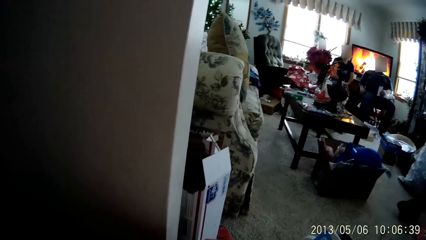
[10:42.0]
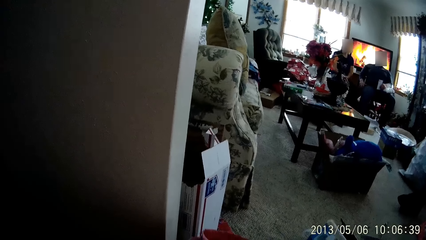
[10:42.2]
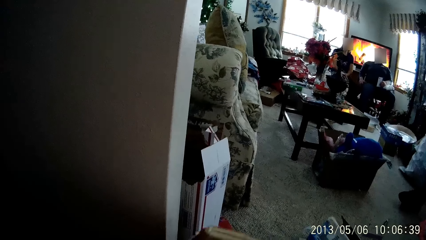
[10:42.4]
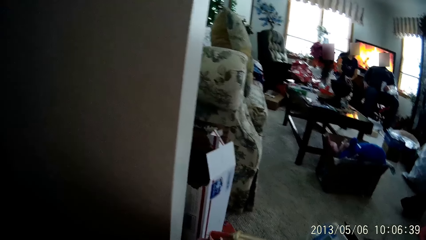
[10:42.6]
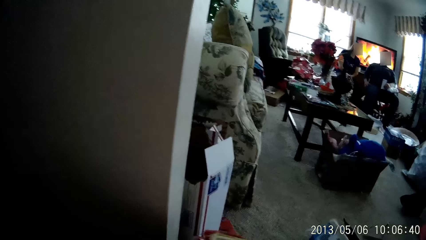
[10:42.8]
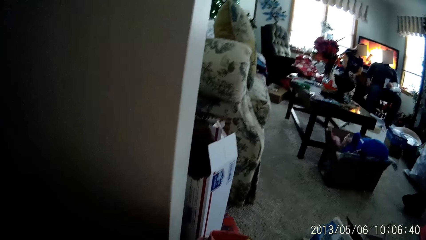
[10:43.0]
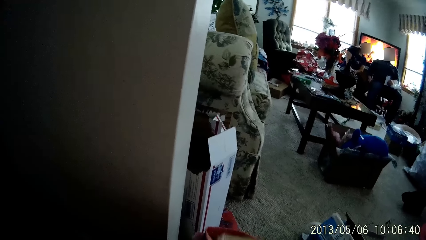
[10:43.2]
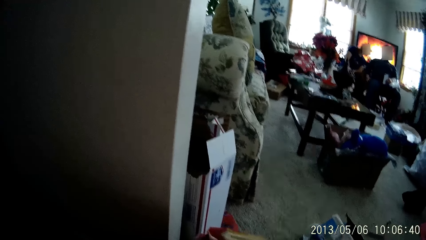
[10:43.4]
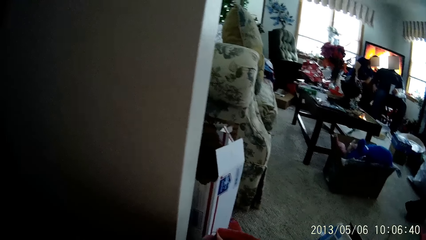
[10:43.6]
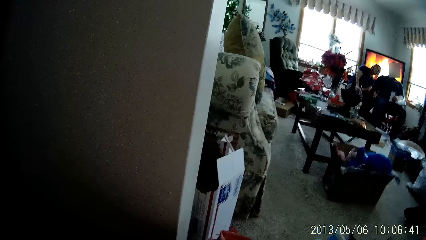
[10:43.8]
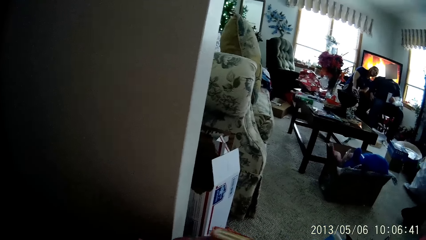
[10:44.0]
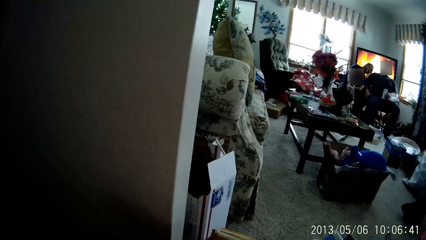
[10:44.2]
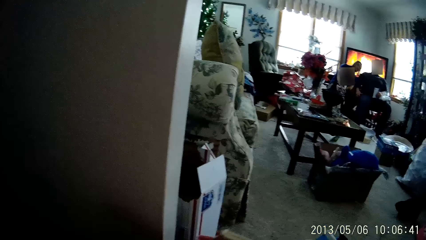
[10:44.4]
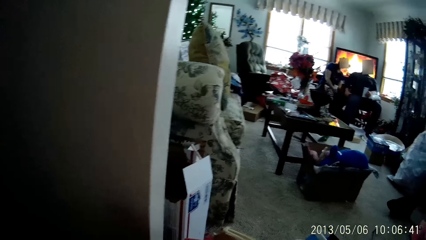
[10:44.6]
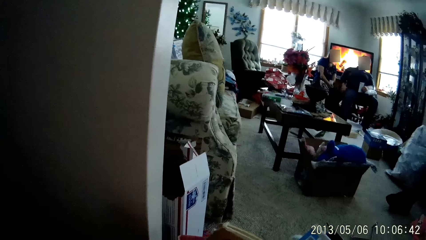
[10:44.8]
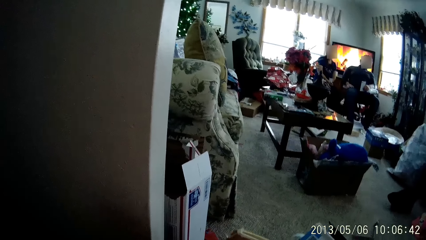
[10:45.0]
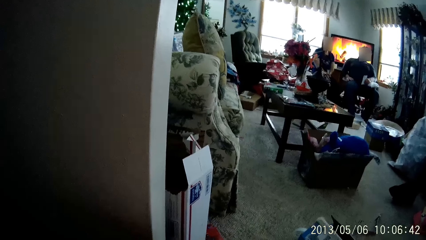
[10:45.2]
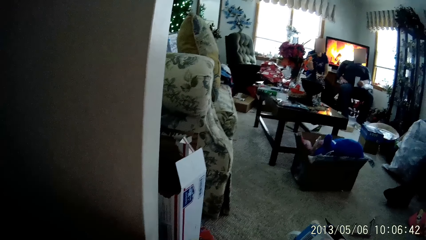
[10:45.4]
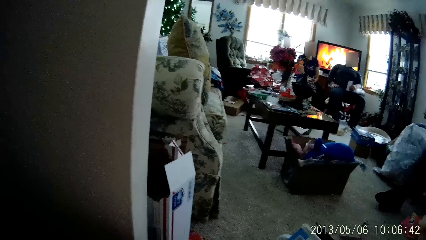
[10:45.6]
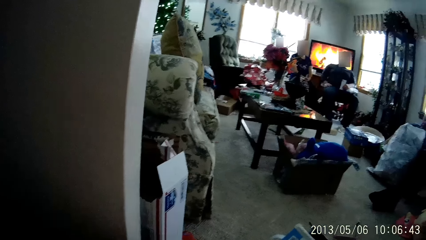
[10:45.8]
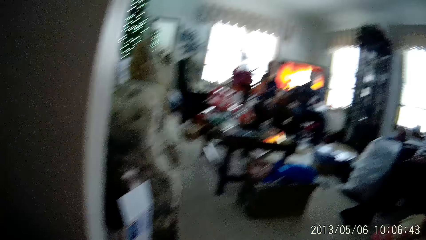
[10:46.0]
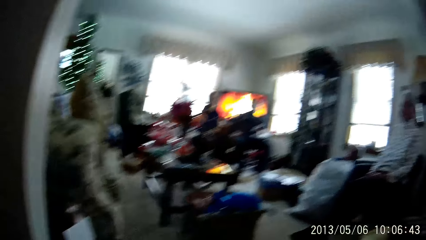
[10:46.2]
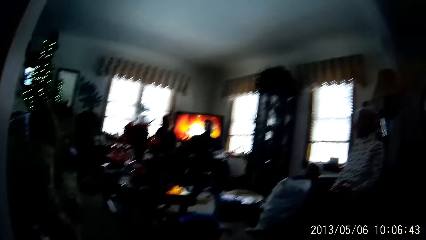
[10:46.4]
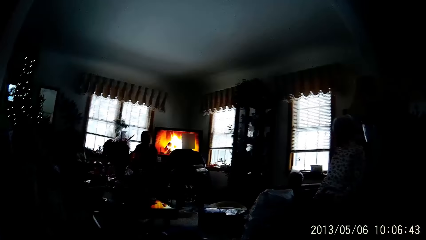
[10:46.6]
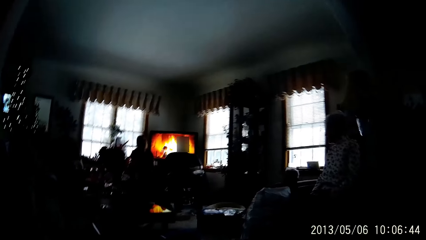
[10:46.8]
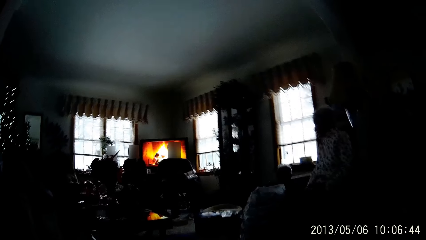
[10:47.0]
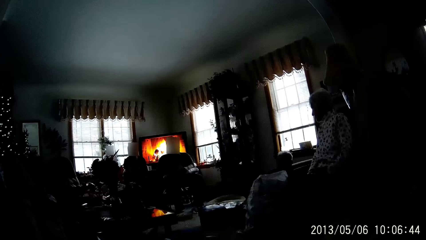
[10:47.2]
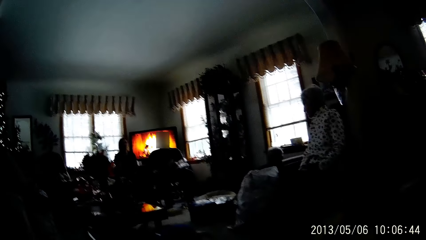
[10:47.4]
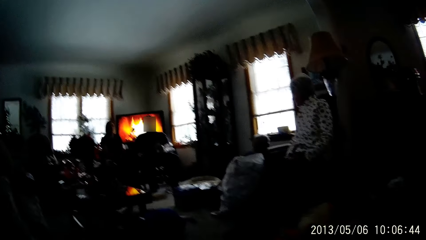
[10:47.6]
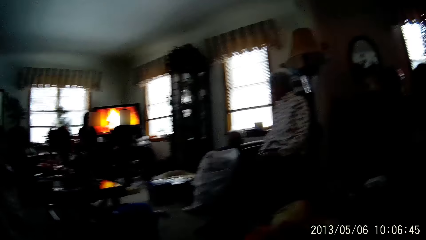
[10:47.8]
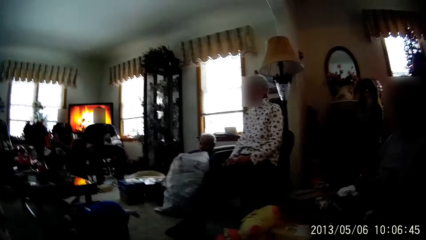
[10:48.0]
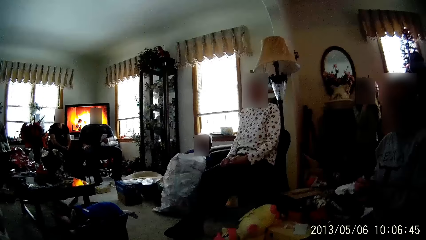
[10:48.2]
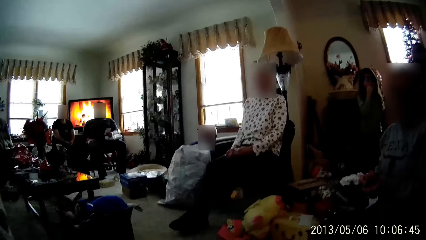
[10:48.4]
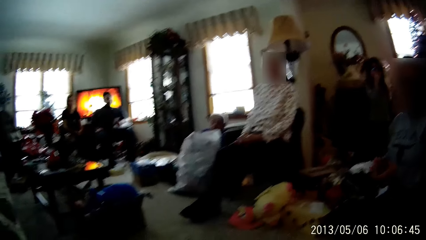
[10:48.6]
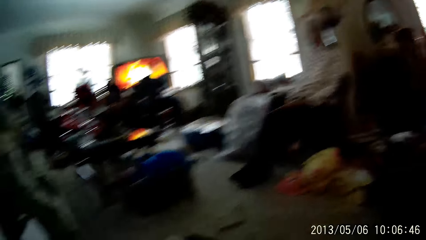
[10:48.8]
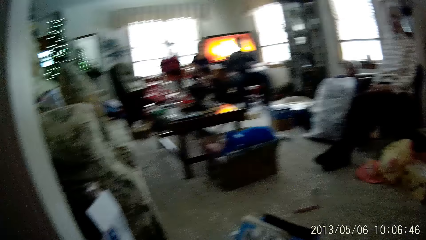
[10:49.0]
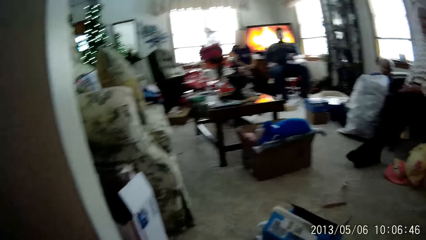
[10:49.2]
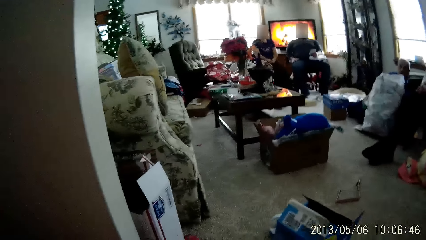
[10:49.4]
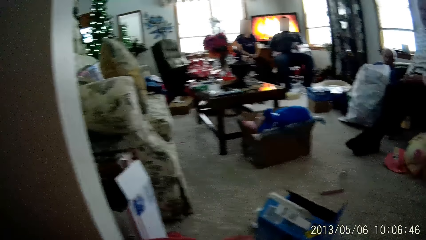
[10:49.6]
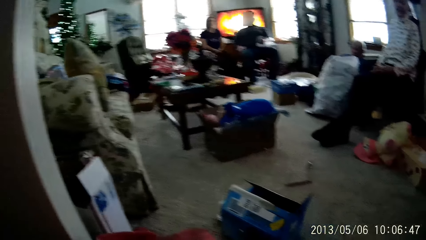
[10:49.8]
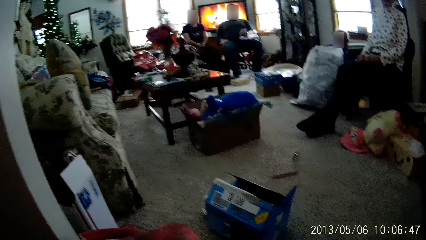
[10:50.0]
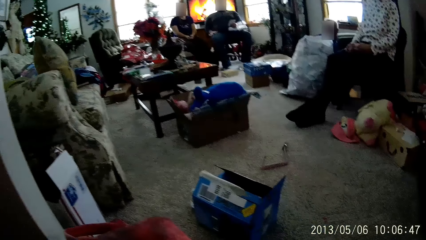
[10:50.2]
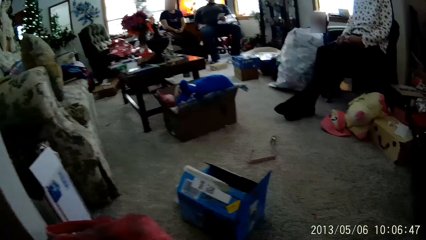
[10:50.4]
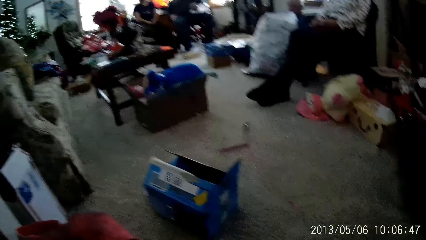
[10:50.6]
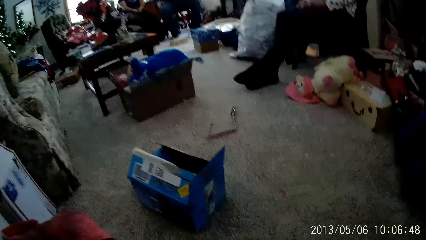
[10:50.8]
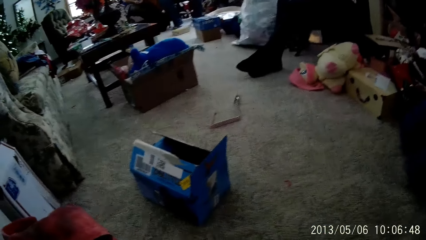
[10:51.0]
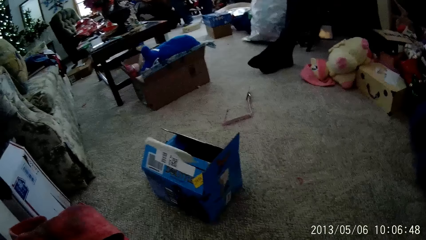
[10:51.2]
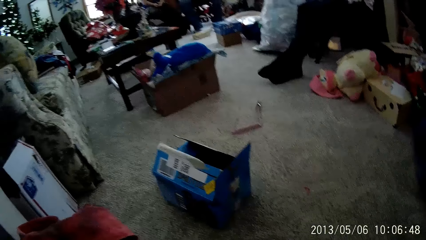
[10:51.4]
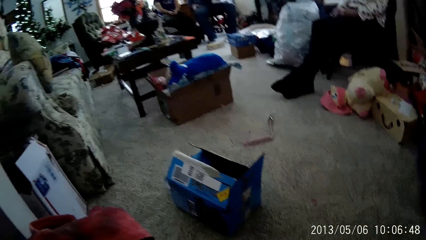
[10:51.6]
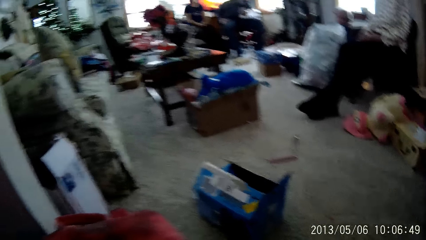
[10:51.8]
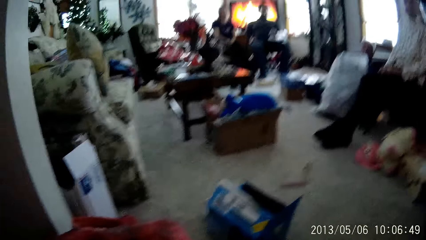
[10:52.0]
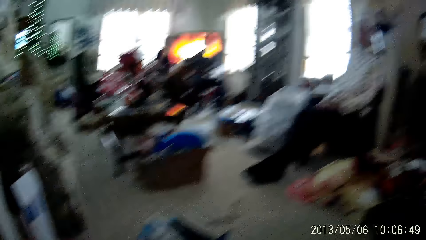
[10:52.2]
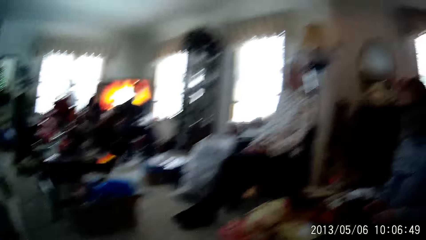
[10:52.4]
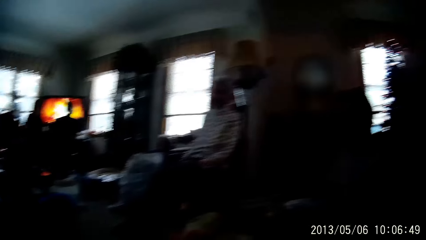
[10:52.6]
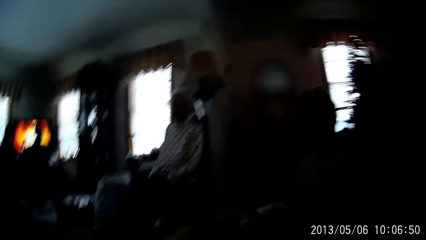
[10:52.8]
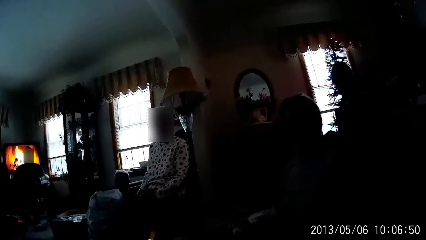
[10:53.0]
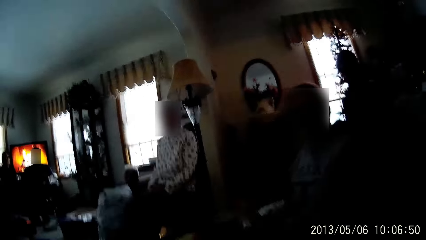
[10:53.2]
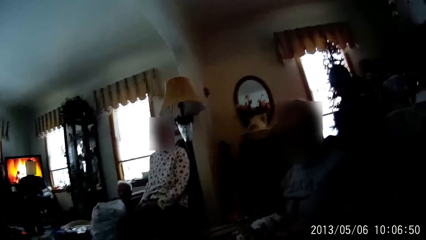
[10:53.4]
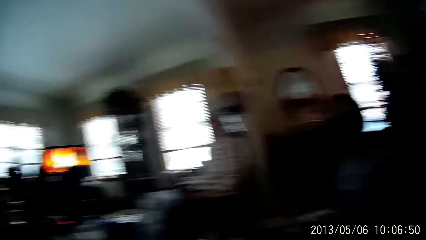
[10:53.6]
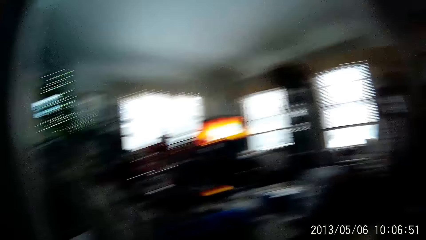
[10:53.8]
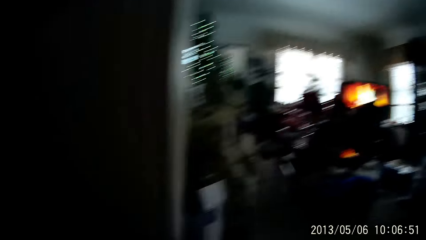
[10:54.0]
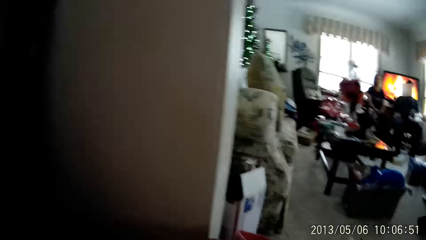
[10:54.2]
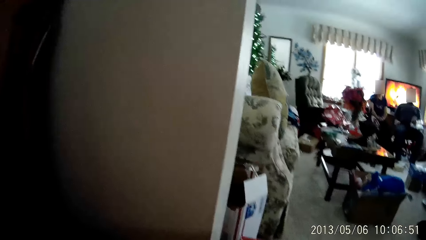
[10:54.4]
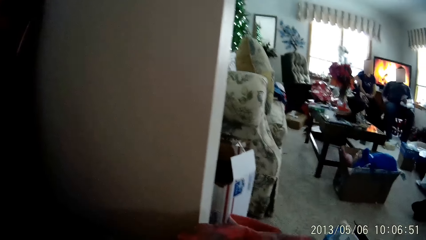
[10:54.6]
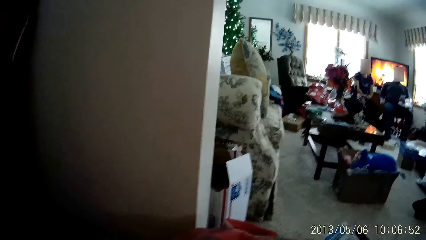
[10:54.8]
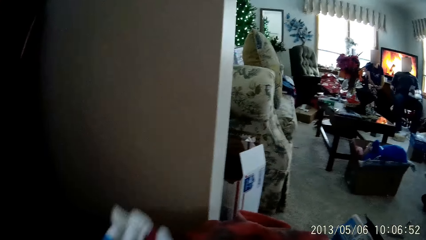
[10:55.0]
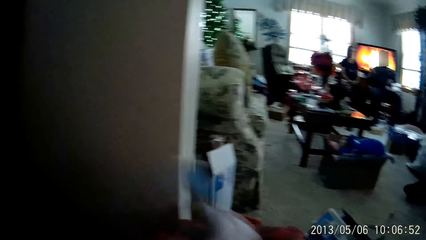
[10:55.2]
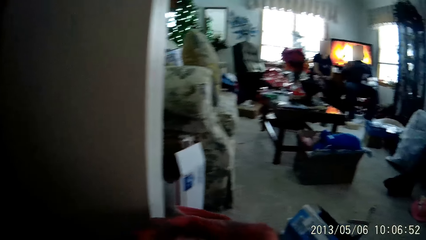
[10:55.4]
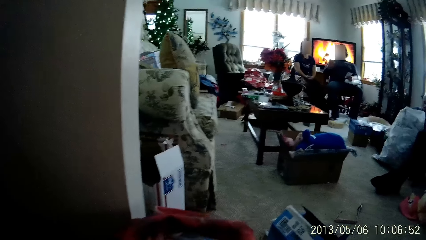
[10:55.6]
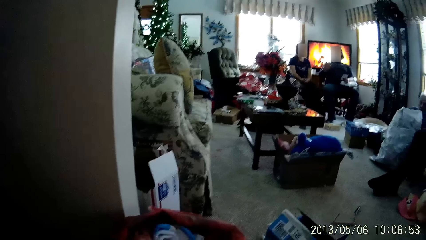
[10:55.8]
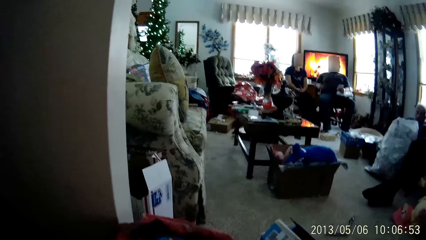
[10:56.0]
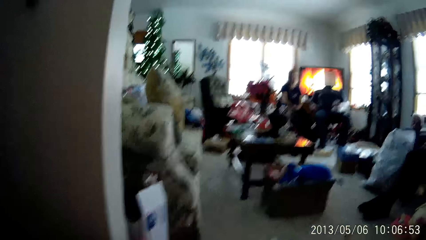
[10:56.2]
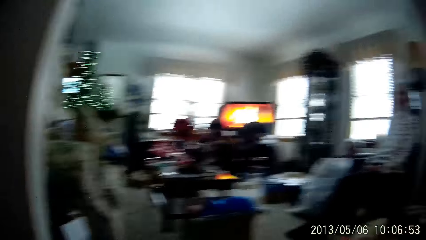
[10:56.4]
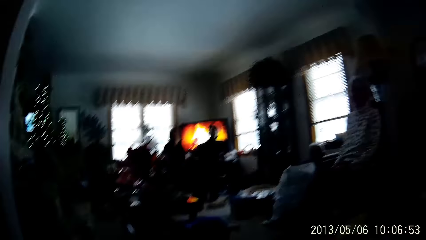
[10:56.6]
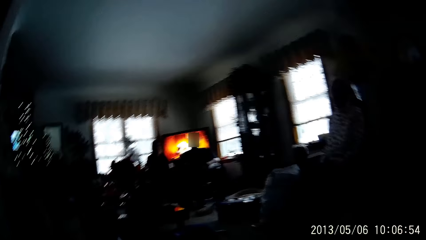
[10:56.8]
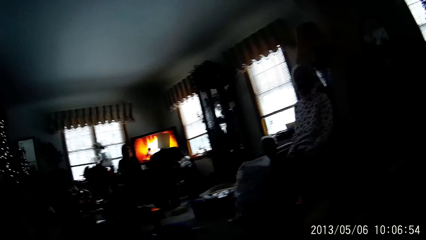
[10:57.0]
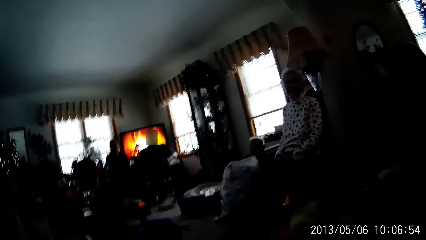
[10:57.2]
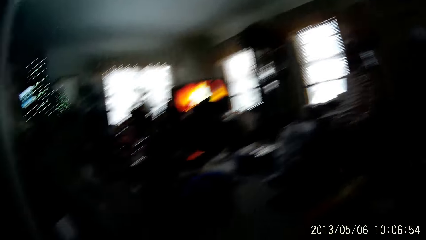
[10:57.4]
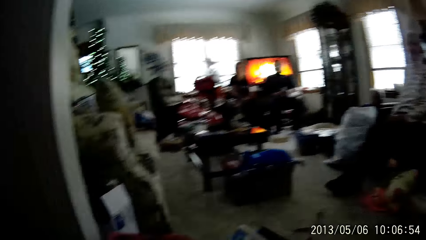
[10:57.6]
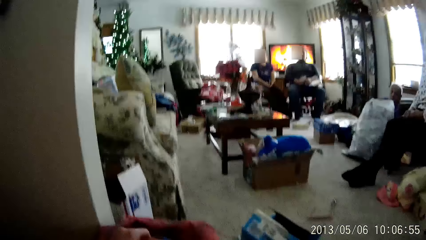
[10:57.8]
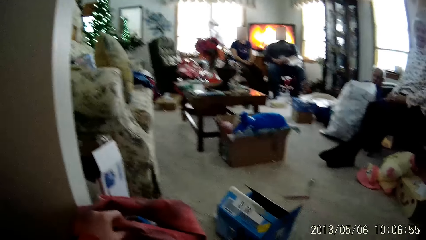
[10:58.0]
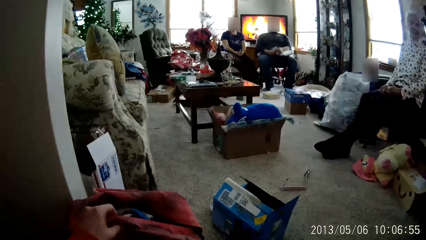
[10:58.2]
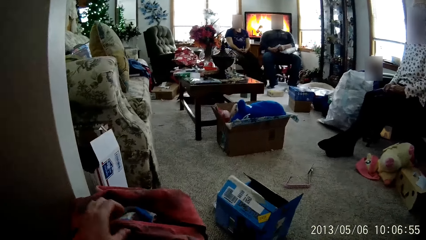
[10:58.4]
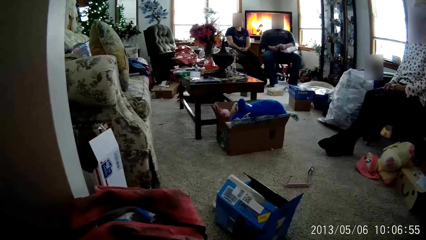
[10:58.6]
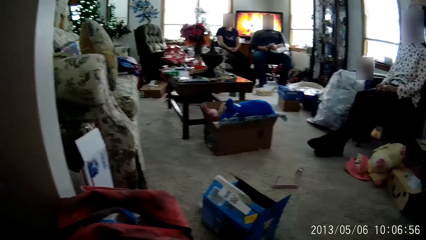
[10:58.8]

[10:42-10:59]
A man leans towards another man. The camera wearer puts a white poly bag inside a brown carton on the floor with her right hand.
